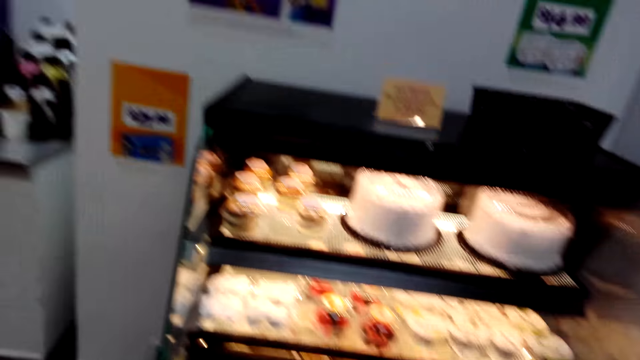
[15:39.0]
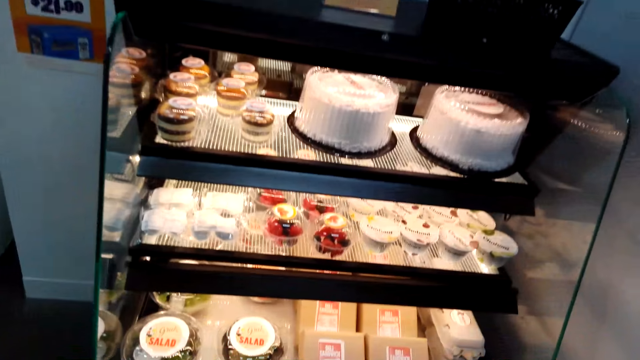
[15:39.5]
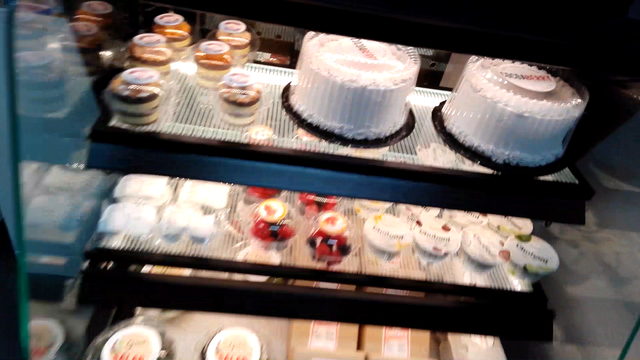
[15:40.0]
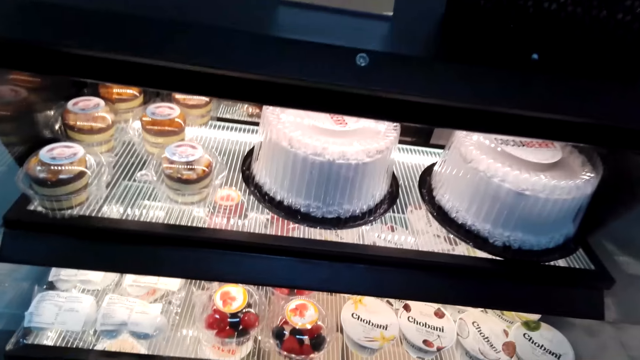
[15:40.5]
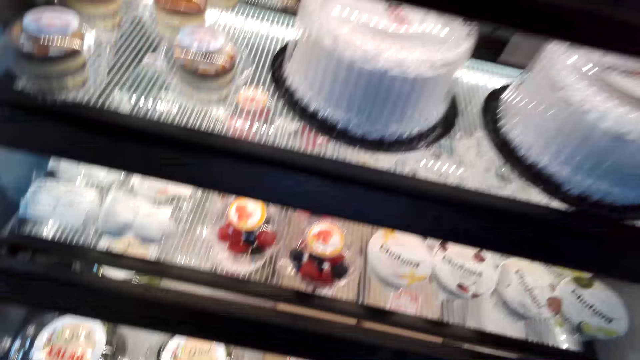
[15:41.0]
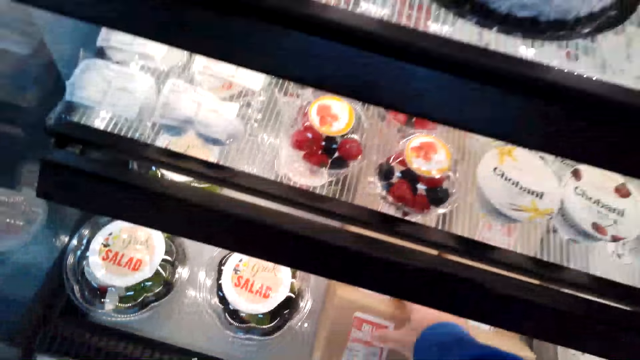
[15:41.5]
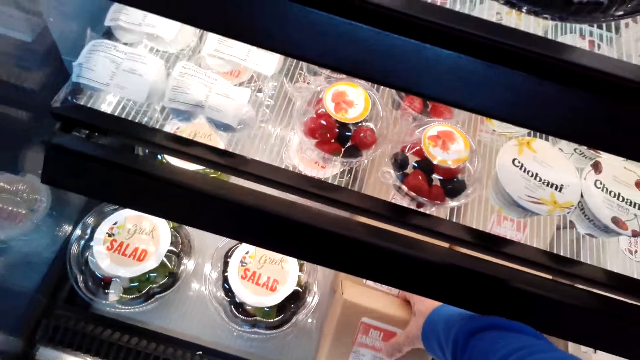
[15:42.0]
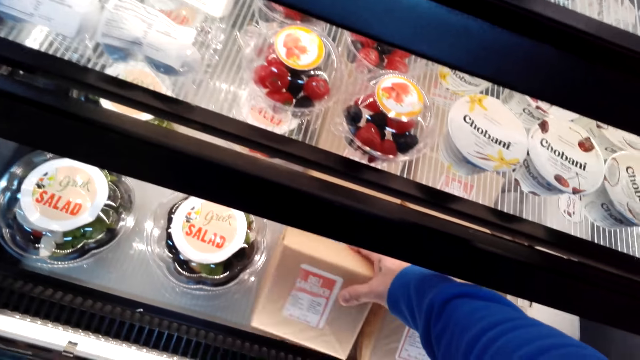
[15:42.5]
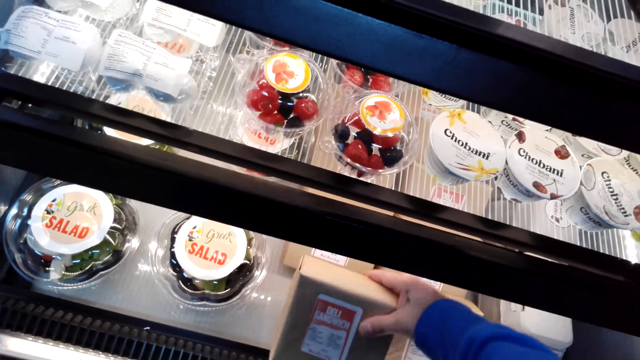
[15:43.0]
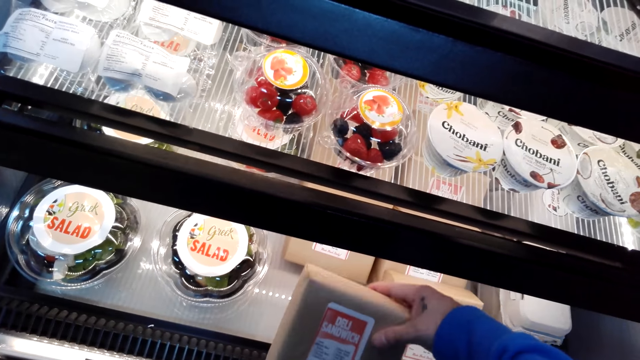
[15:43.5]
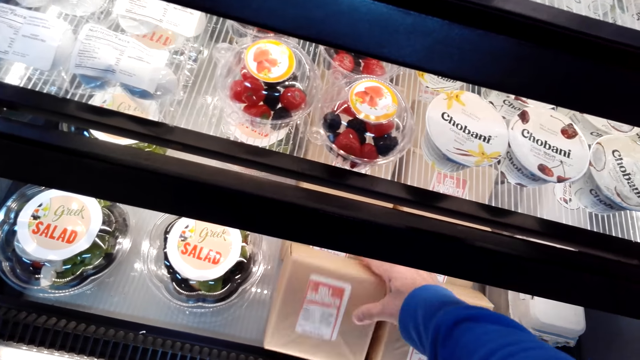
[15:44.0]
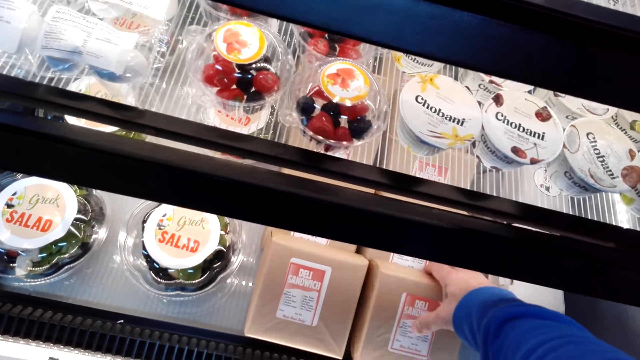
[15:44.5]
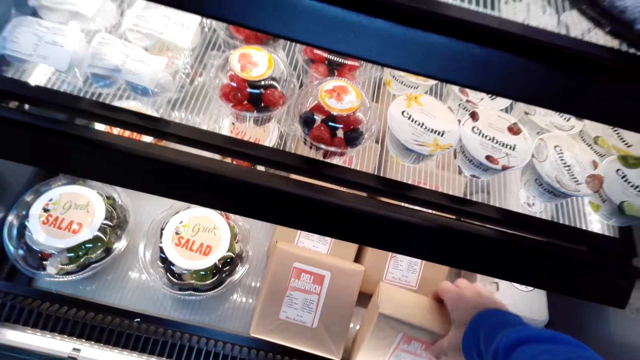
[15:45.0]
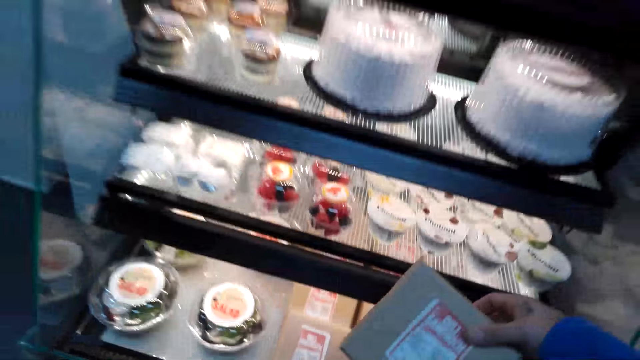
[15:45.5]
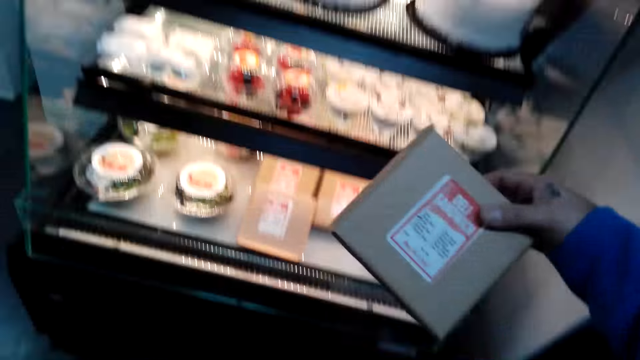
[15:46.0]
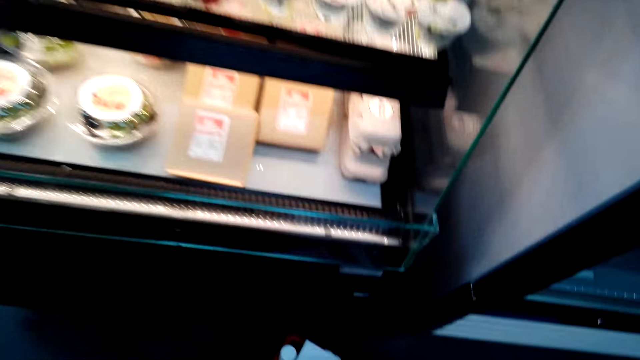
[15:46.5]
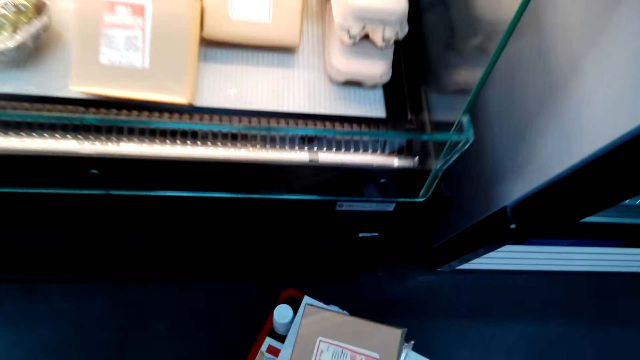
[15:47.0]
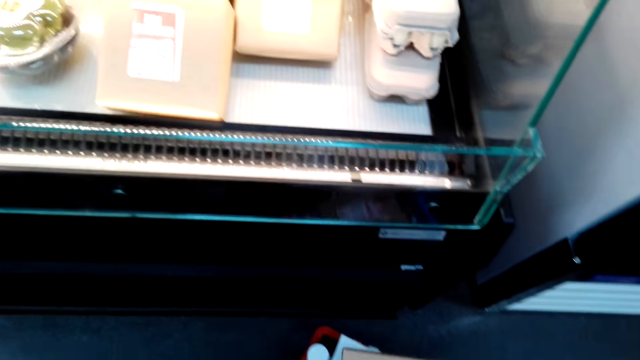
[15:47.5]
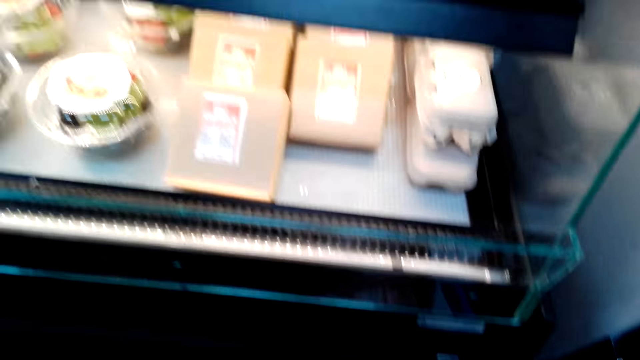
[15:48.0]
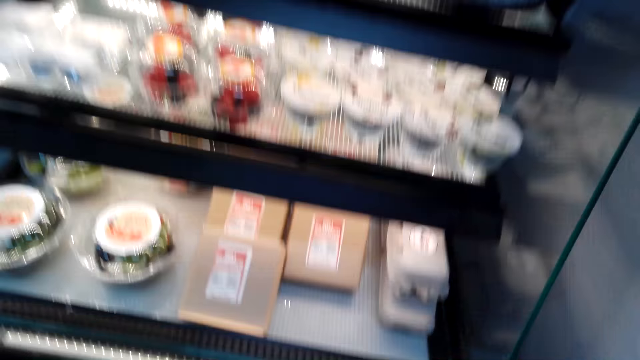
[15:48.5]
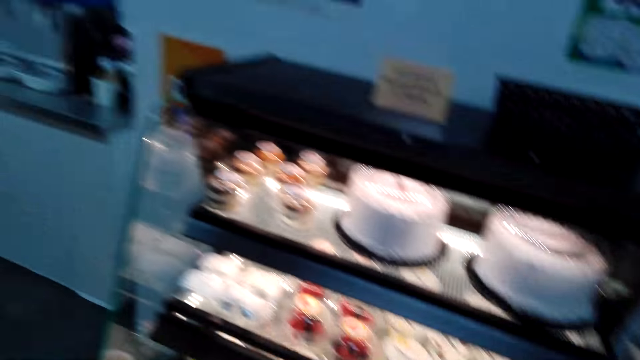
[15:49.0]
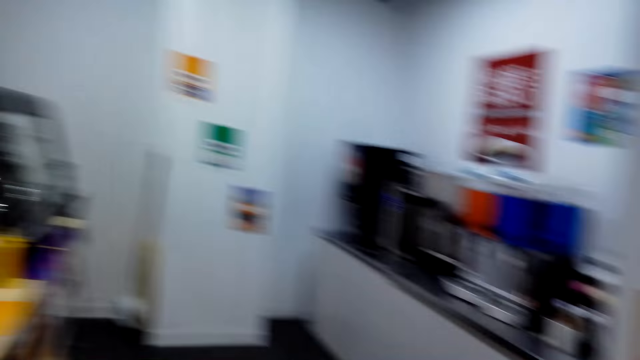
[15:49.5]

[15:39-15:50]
The camera wearer stares at the oven. They pick the cake from the oven. They hold a box of food items. They lift the box of food items. They put the cake in the basket.

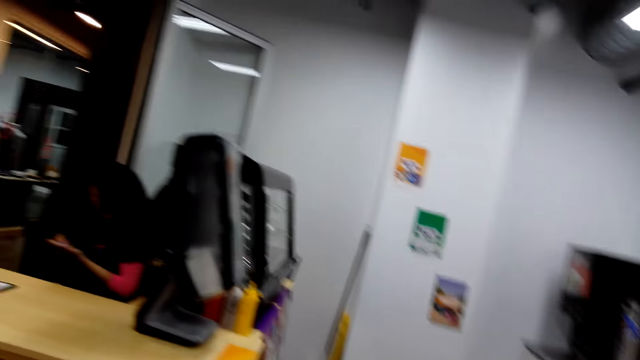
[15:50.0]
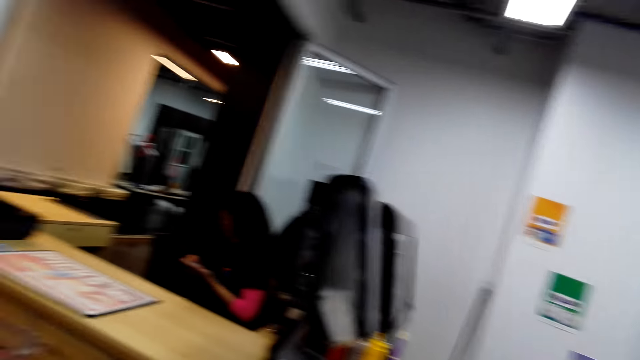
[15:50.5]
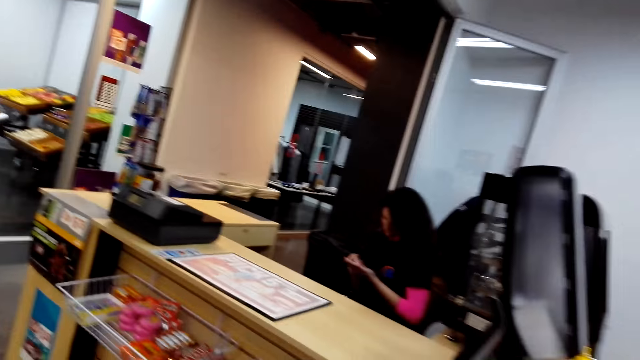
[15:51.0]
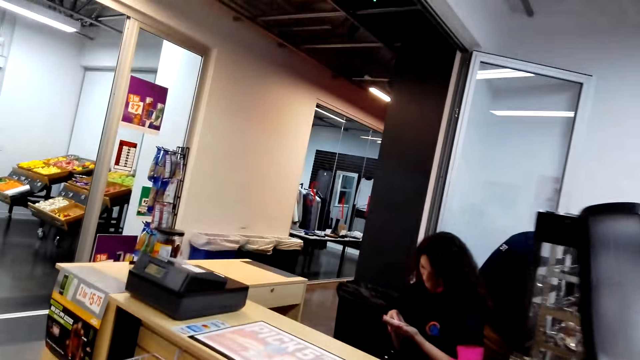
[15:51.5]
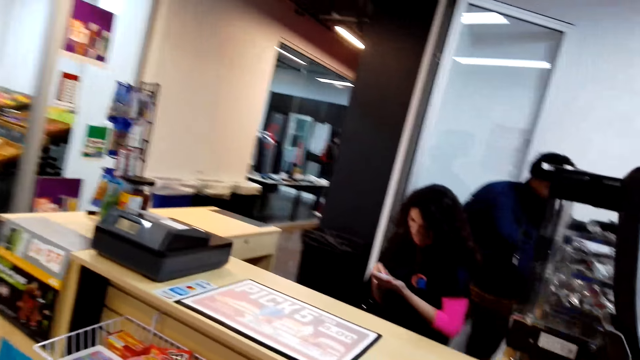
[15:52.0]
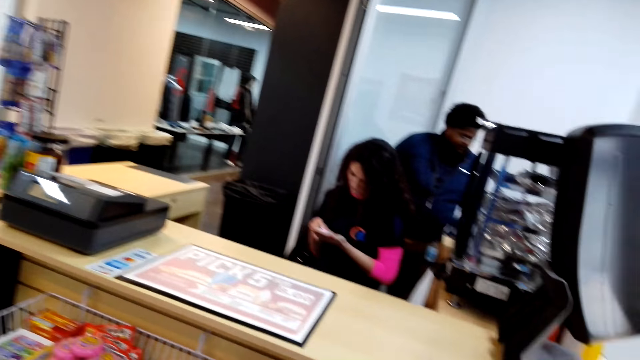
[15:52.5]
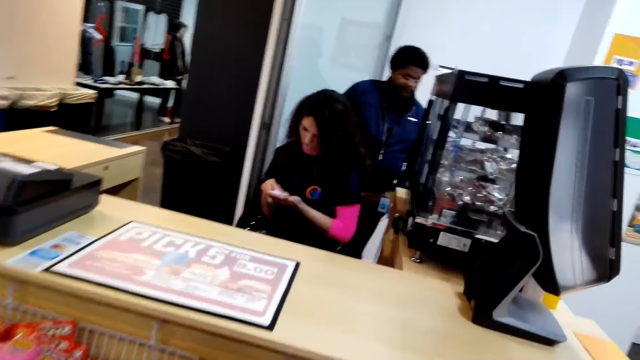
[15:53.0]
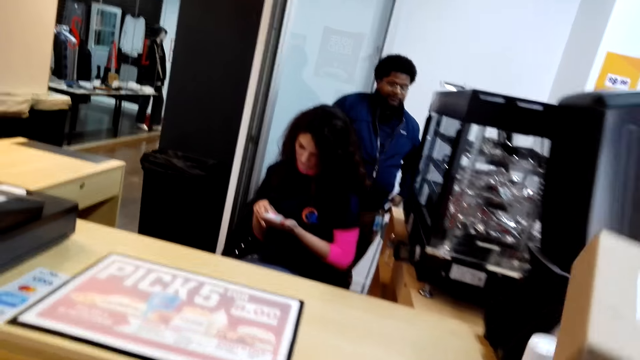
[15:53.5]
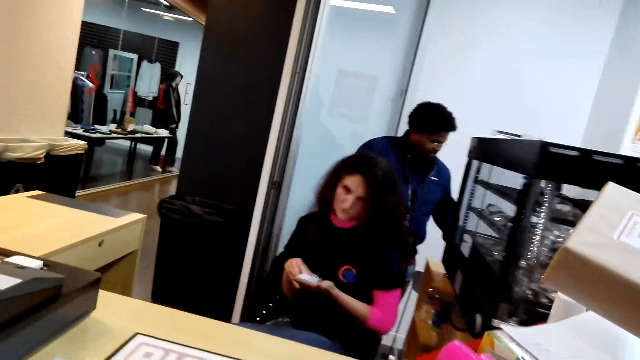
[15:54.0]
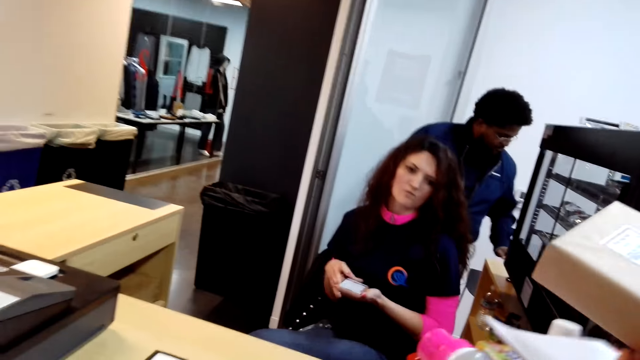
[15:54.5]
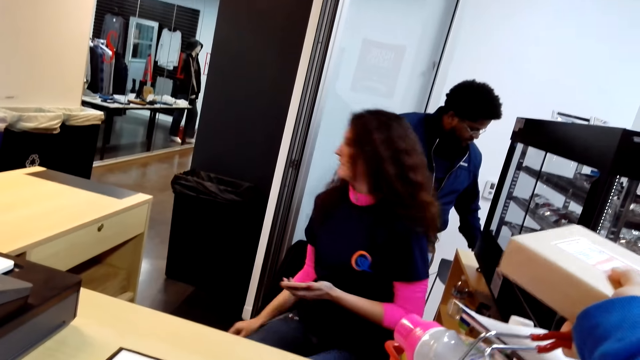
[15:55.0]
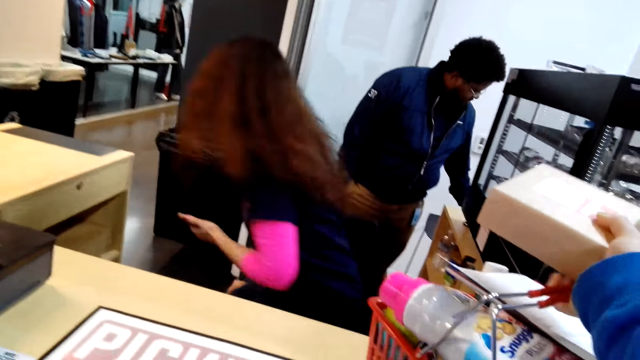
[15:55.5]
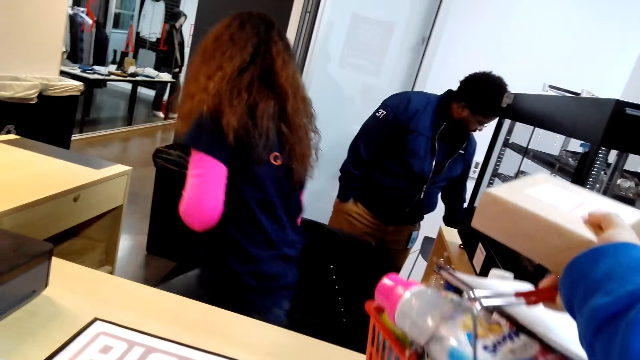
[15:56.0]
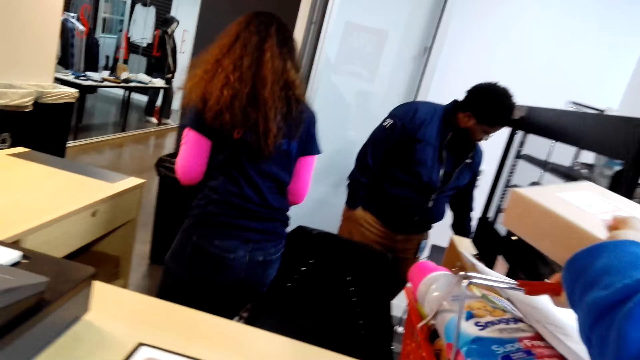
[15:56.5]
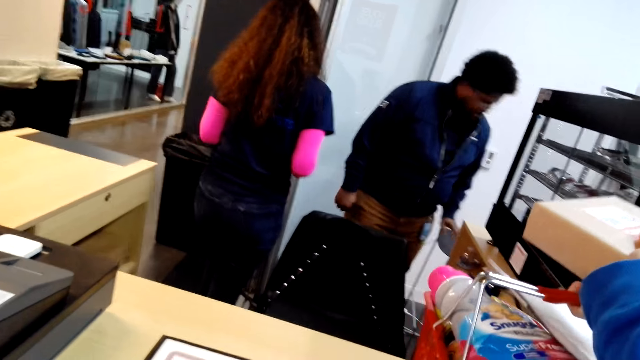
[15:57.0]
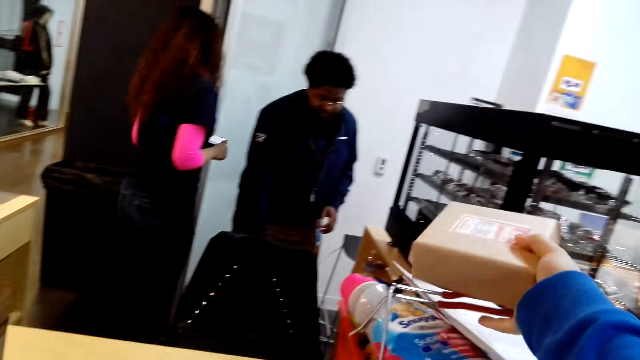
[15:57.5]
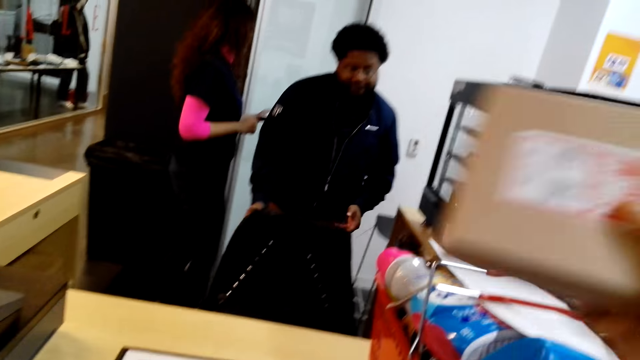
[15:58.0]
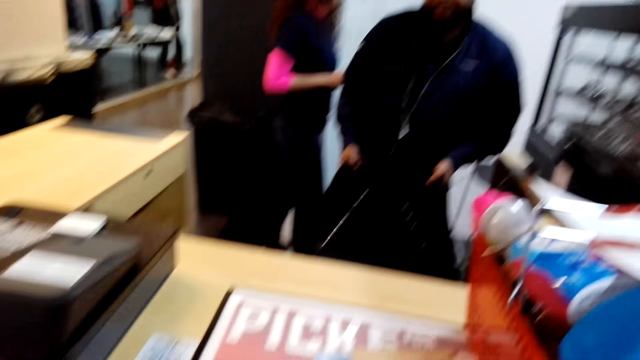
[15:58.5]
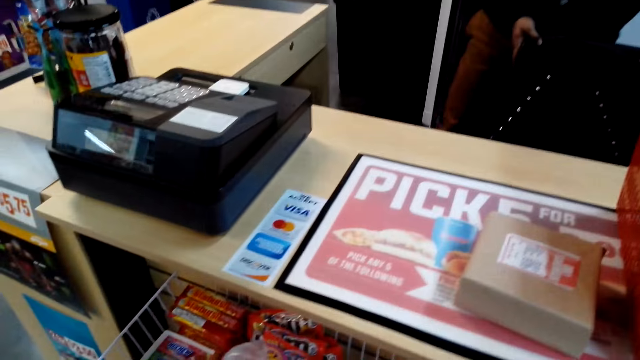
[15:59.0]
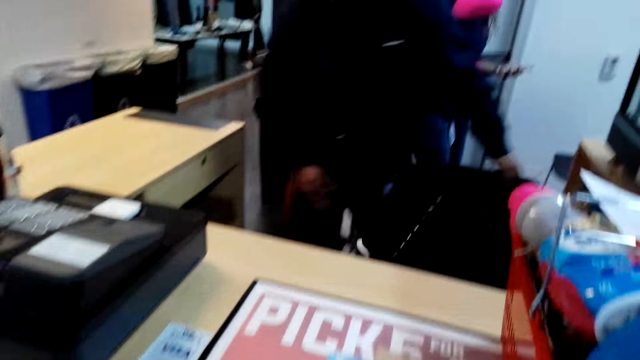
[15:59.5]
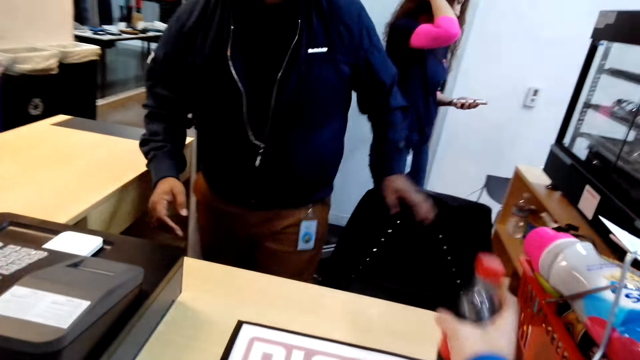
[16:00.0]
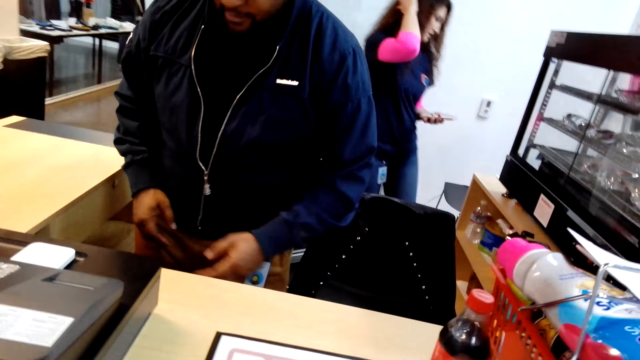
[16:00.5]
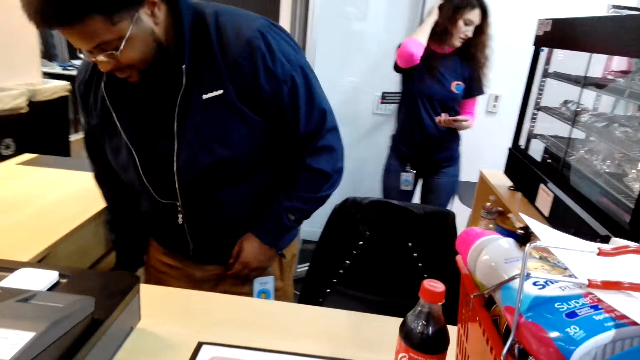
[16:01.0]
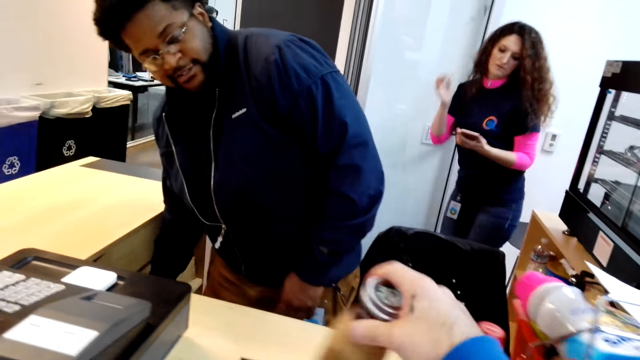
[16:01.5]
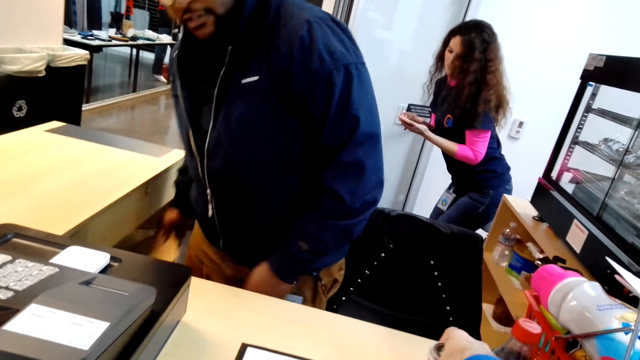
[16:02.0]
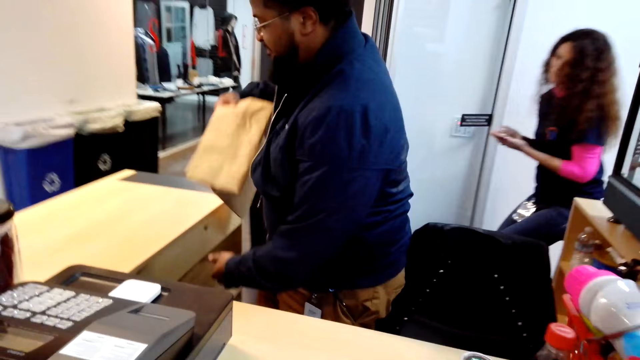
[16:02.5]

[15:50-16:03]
The camera wearer walks around the room. They look around. They put the basket on the counter. A woman walks around. The camera wearer drops the box on the counter. They put a bottle of drink on the counter.
